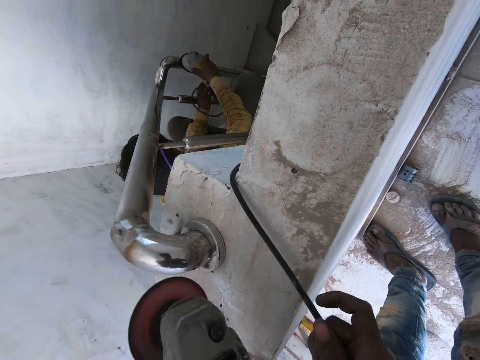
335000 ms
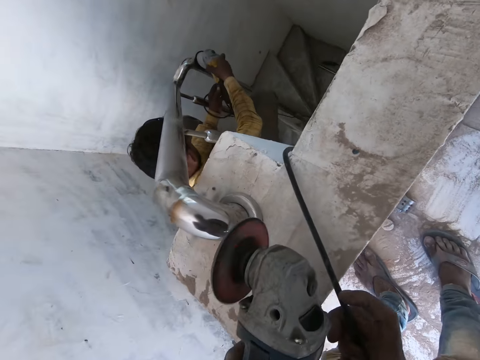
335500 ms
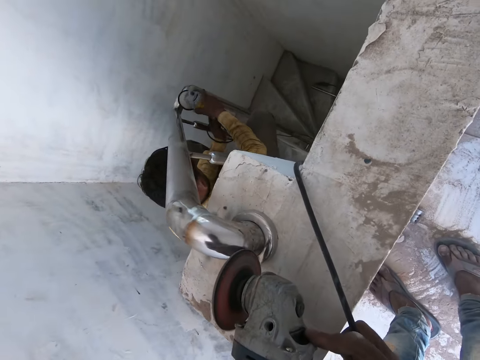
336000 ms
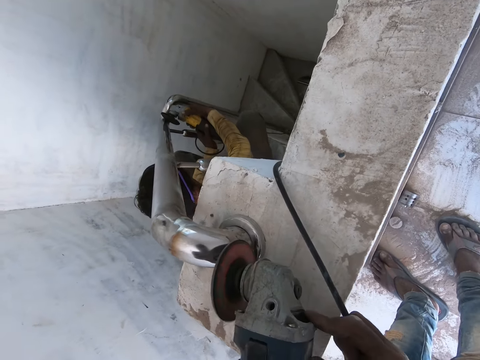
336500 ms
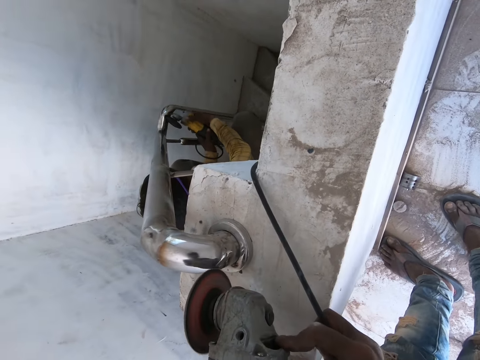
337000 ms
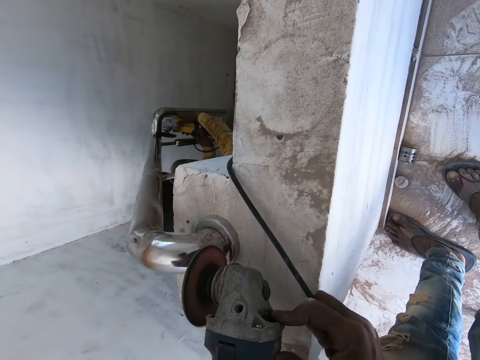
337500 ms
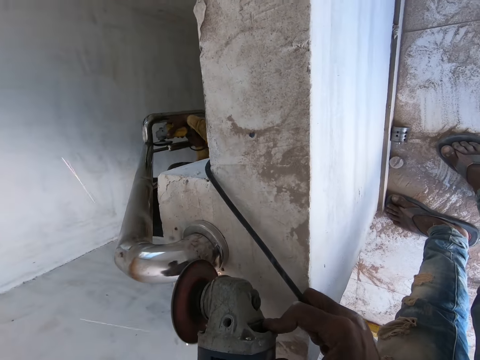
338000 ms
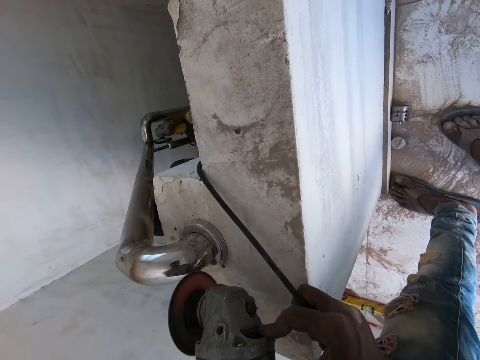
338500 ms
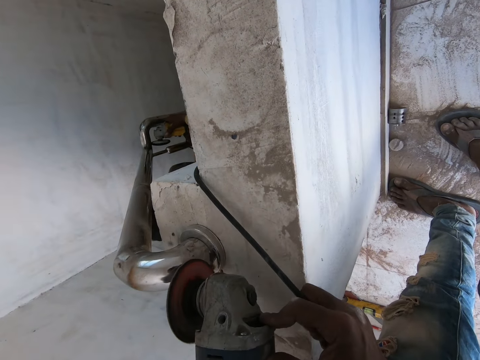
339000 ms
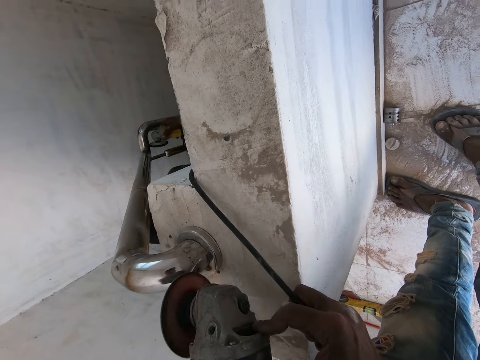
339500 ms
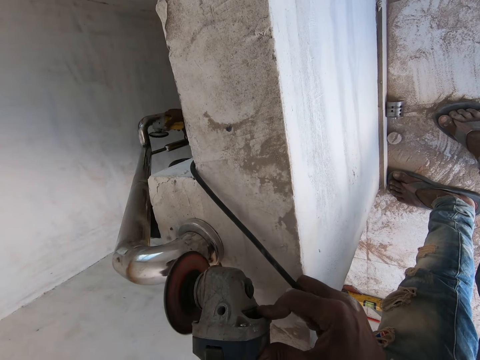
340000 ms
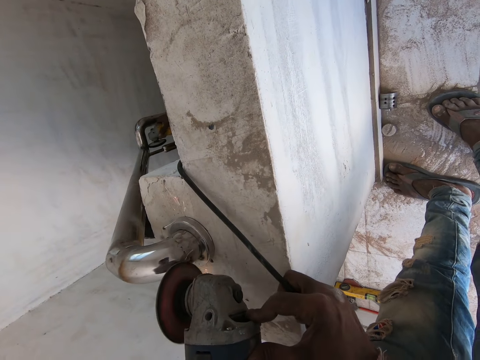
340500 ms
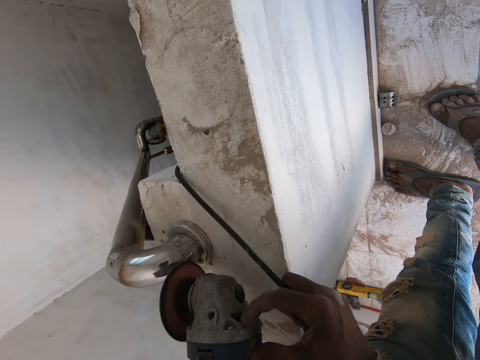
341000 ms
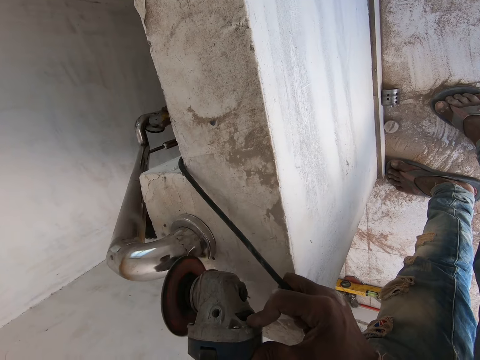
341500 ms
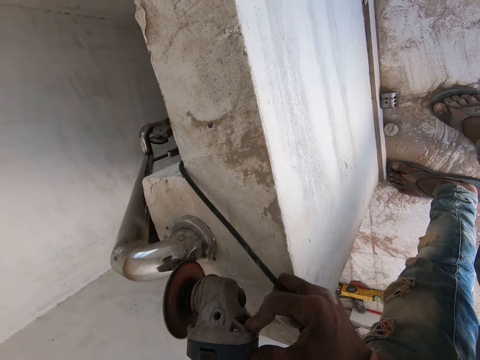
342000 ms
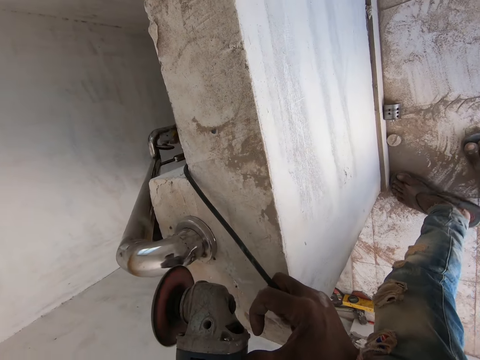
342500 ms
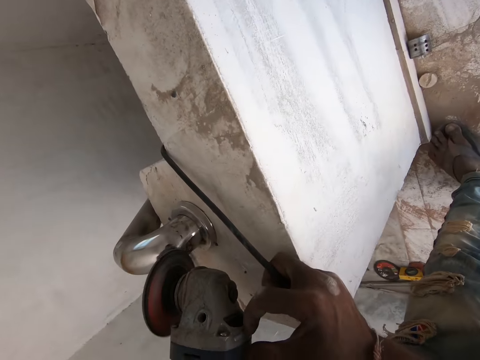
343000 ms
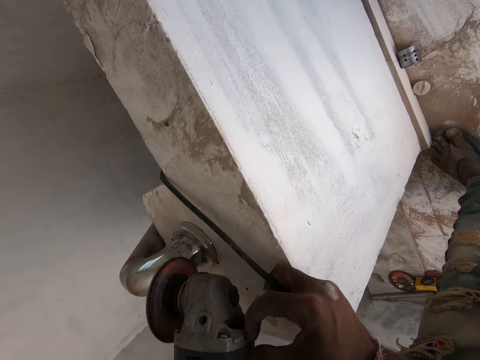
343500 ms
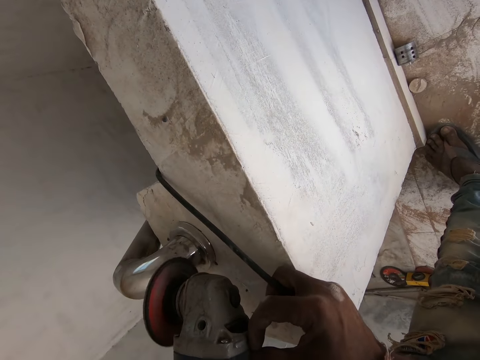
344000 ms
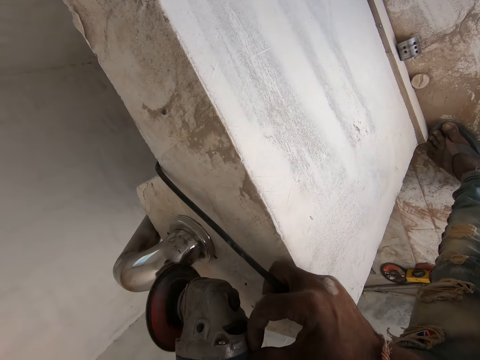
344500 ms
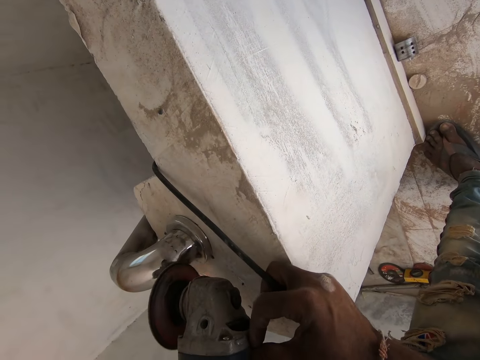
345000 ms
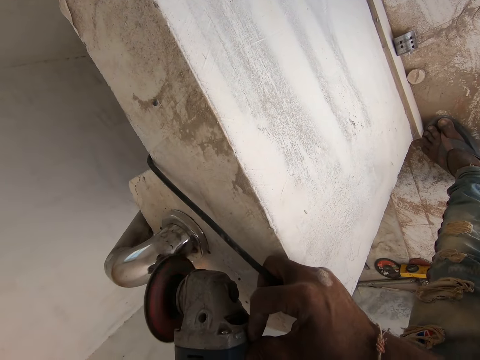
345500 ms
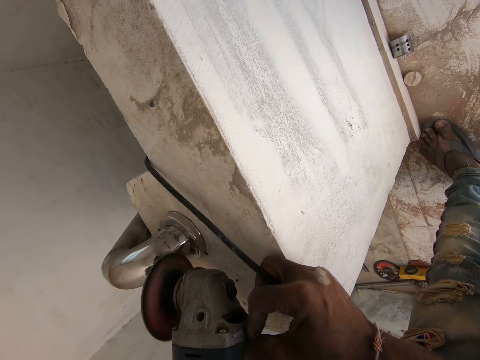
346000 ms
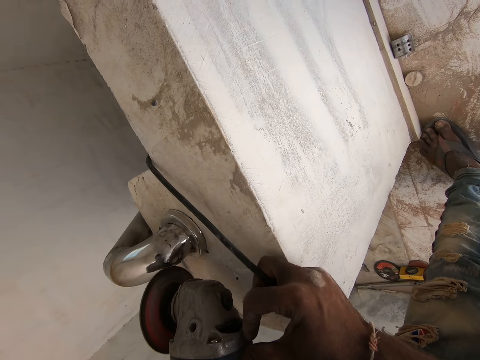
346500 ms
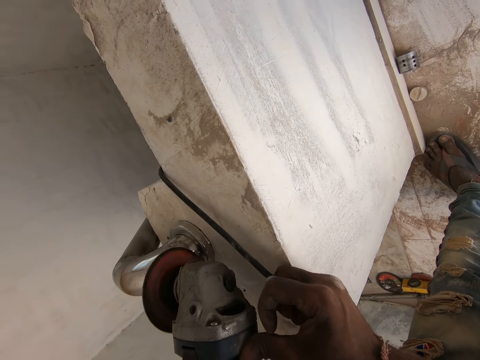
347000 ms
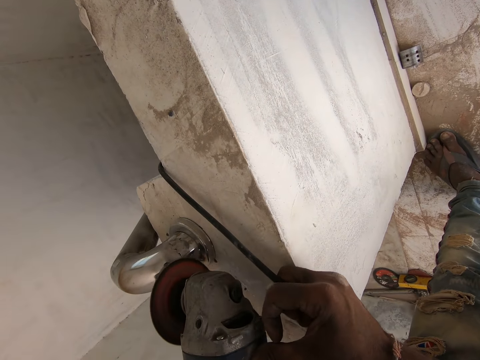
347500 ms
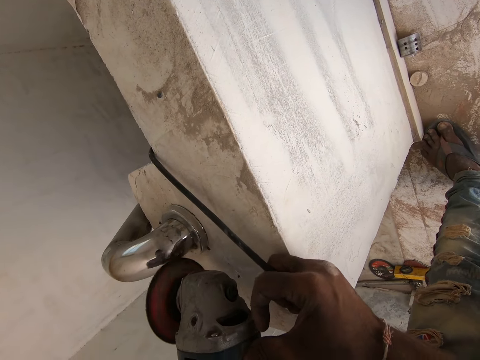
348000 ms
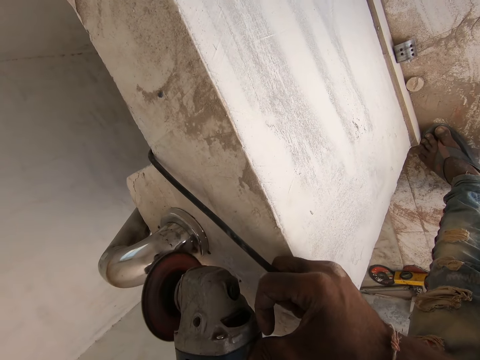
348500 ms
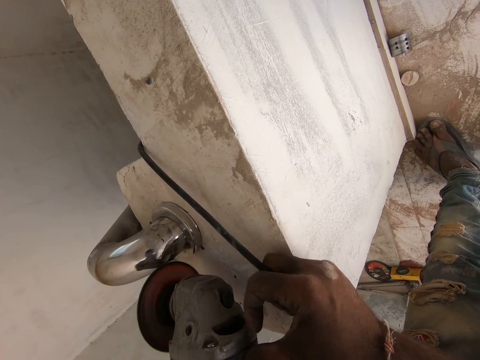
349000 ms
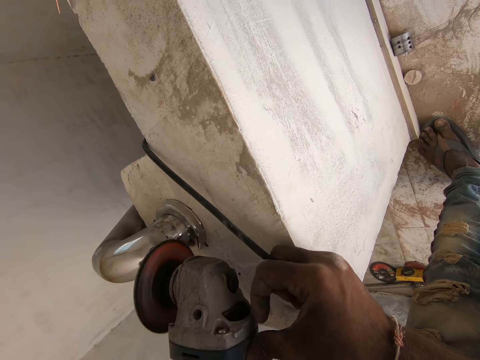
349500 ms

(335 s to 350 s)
The camera wearer grinds the handrail with a grinder. They grind the handrail with the grinder again.

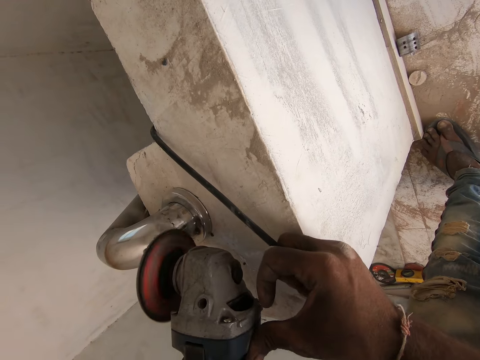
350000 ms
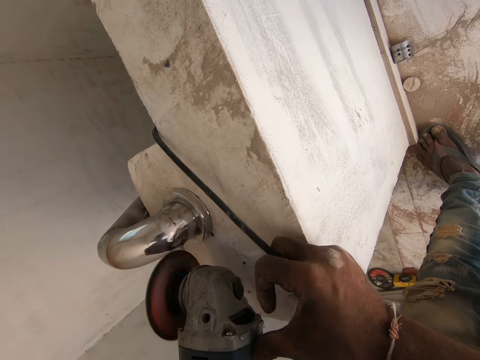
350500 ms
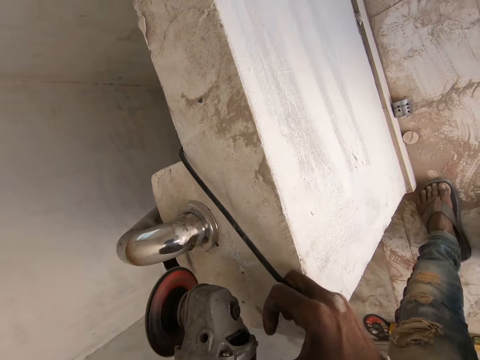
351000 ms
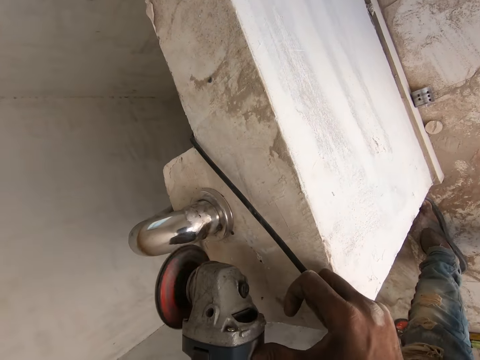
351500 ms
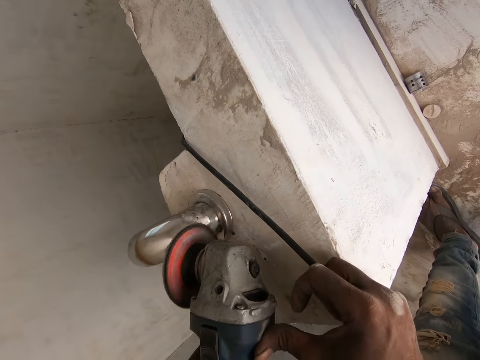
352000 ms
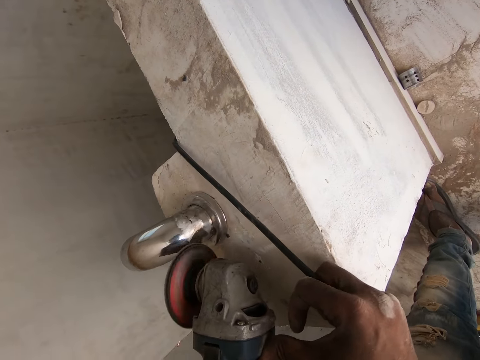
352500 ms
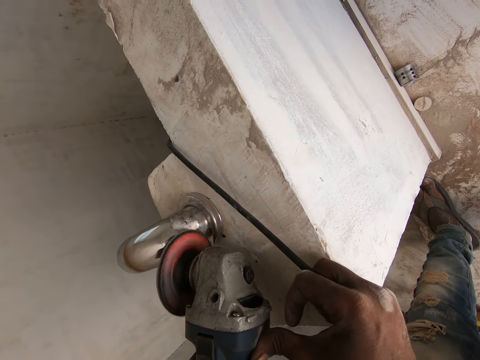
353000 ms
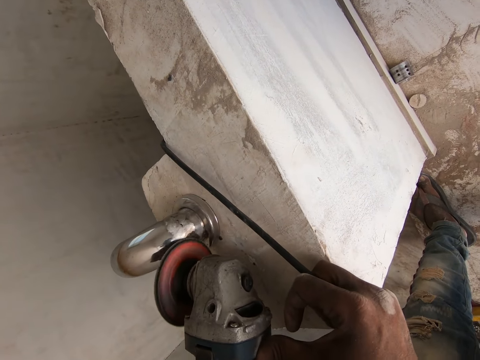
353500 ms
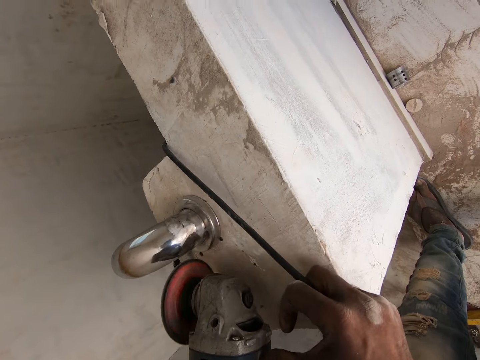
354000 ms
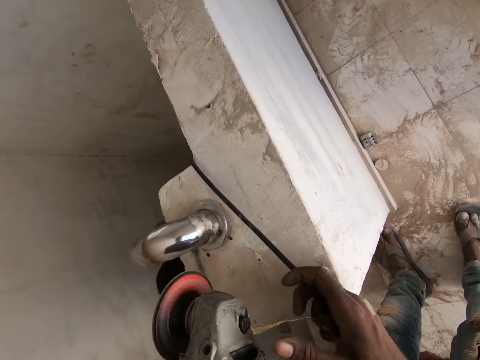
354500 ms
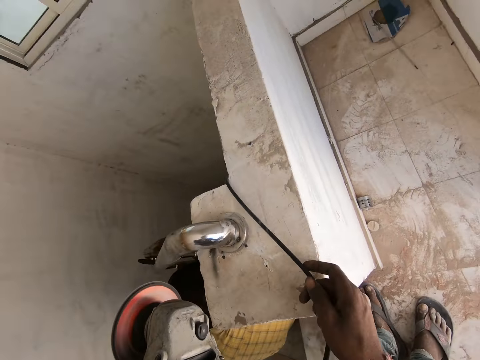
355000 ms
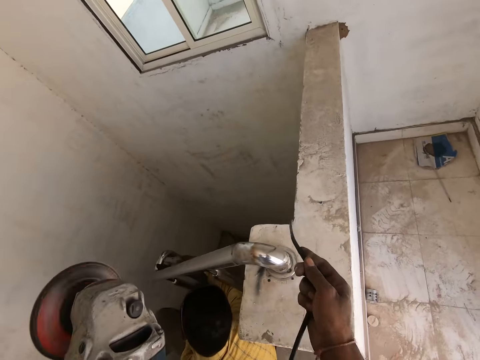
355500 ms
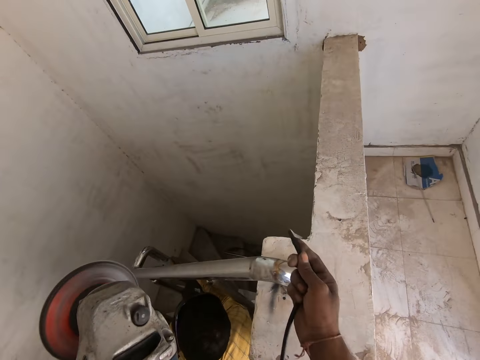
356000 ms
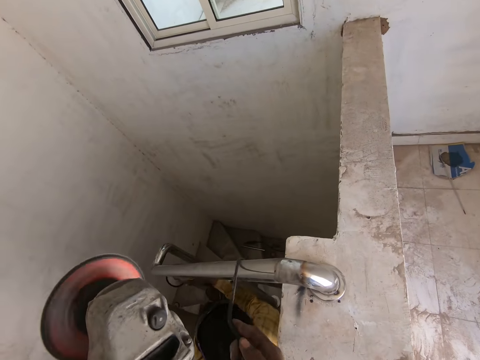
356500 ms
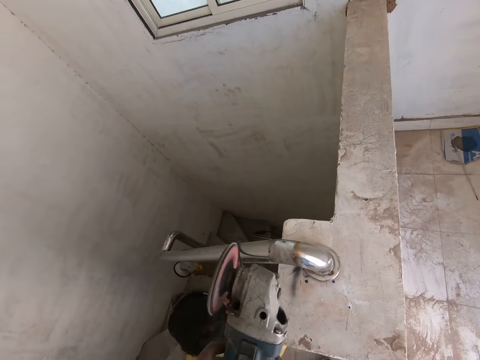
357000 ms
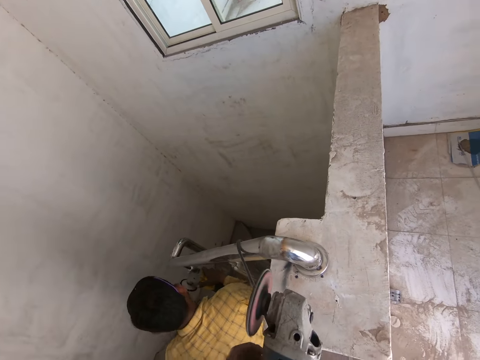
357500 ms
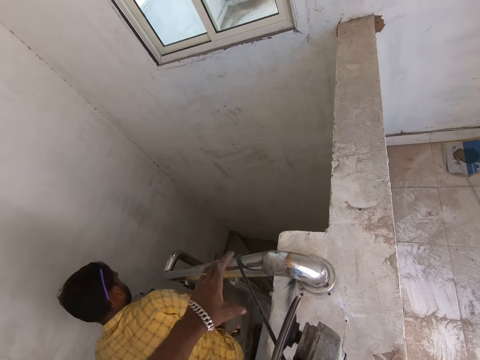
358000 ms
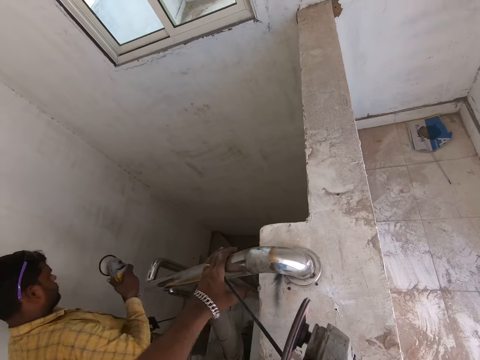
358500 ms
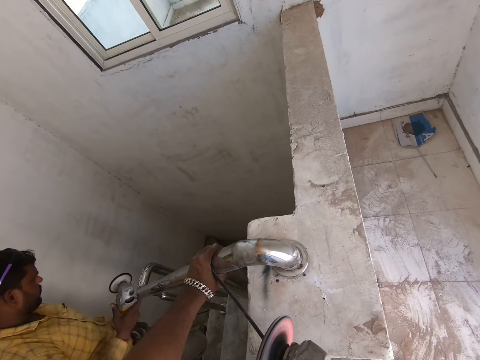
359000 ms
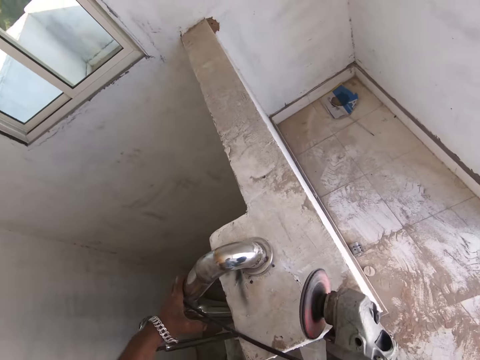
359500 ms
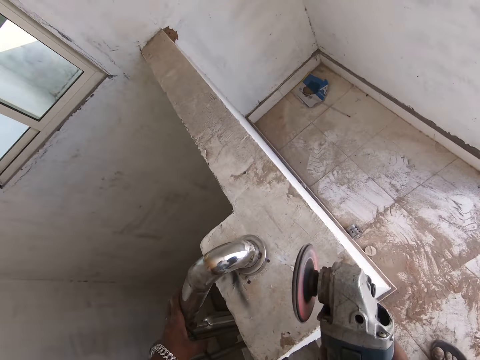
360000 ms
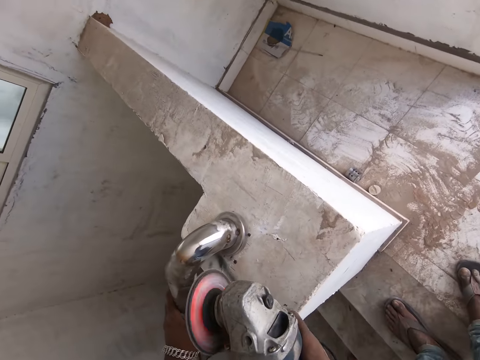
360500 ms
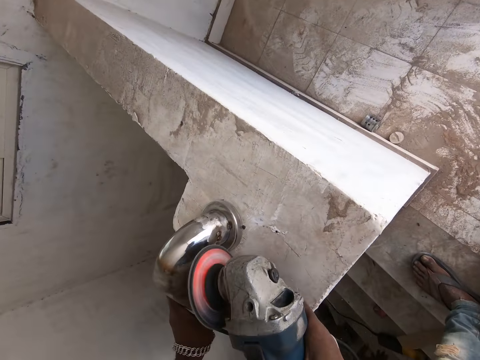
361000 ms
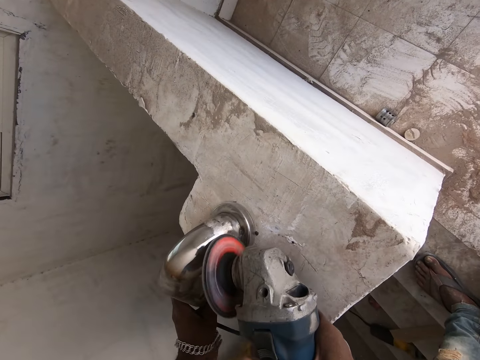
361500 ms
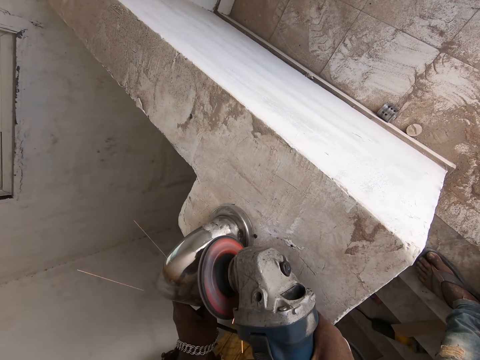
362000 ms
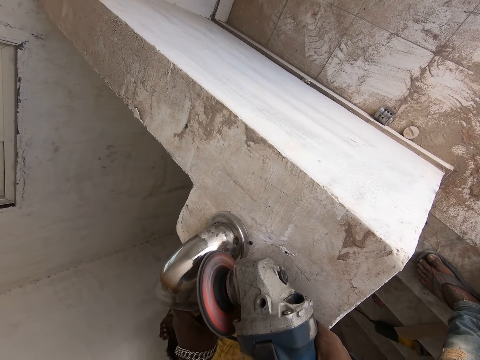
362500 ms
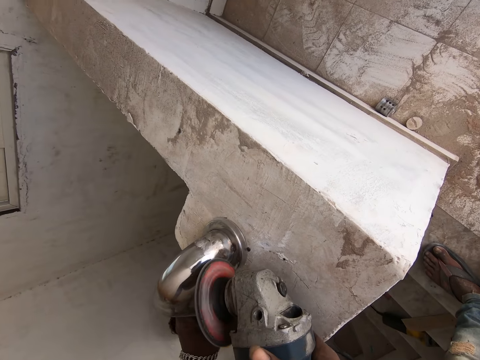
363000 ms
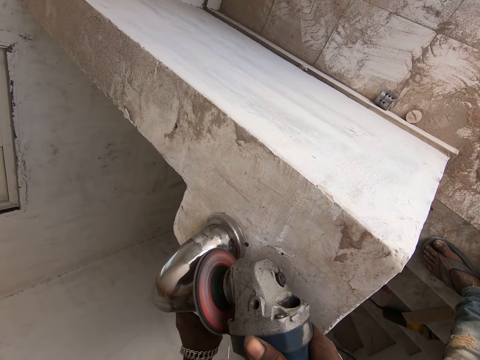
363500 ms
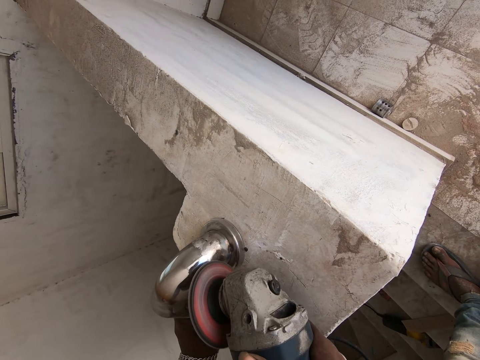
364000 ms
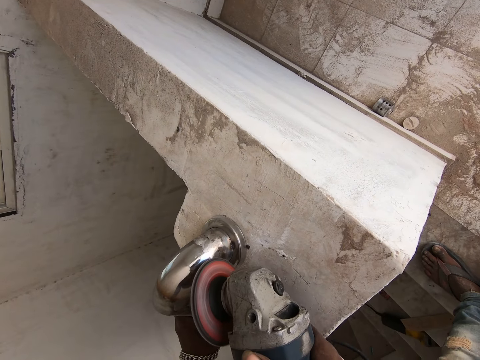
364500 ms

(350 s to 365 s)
The camera wearer grinds the handrail with a grinder. He pulls the angle grinder's power cord with his right hand. He smoothens the aluminum bar with the angle grinder.
